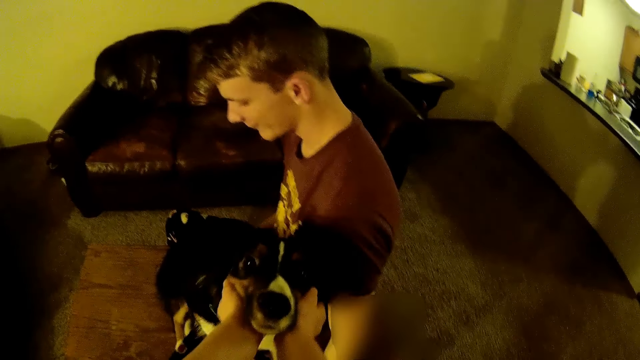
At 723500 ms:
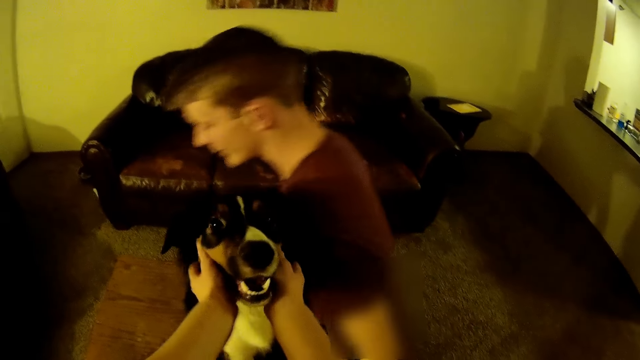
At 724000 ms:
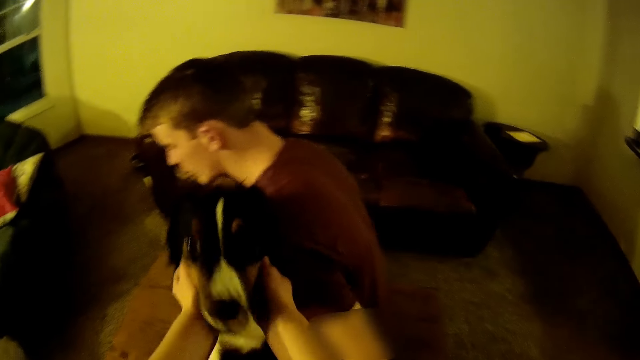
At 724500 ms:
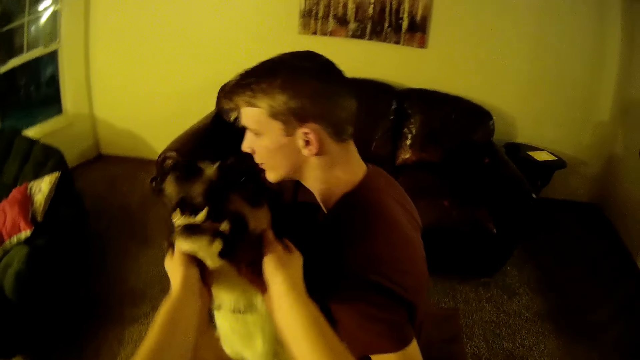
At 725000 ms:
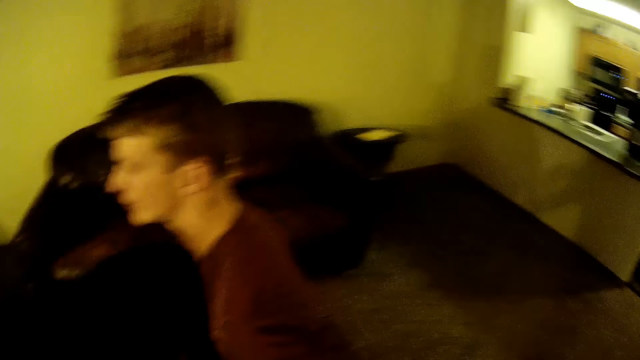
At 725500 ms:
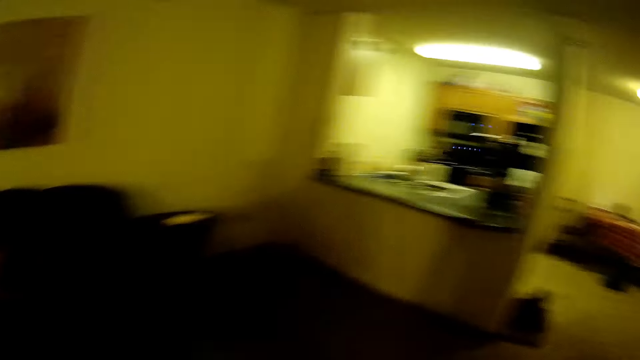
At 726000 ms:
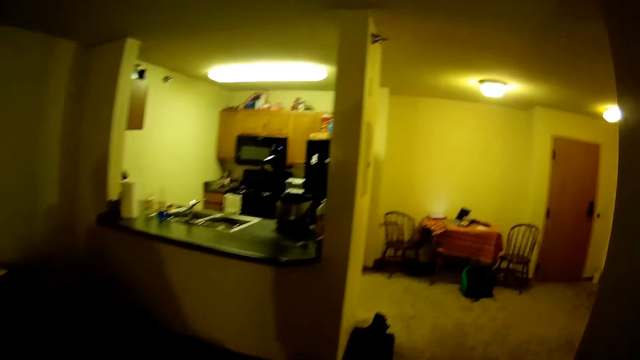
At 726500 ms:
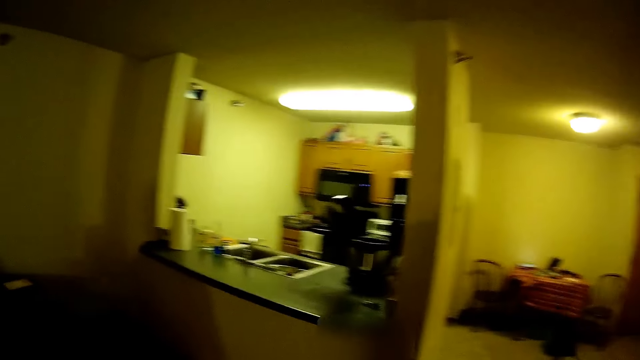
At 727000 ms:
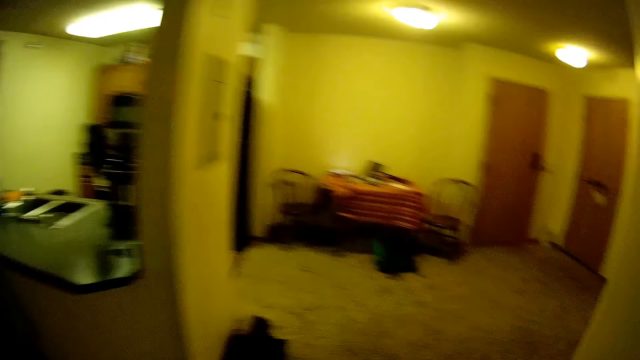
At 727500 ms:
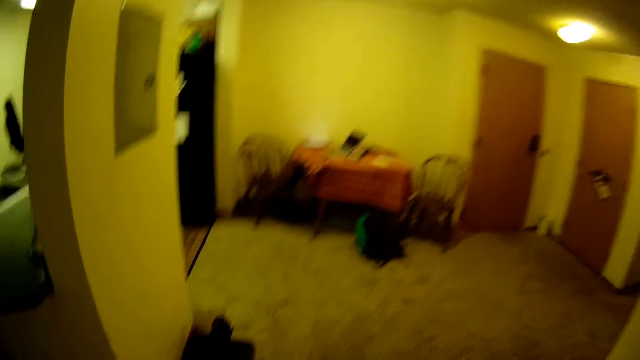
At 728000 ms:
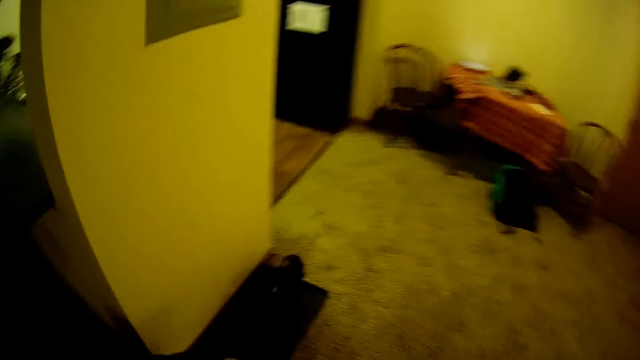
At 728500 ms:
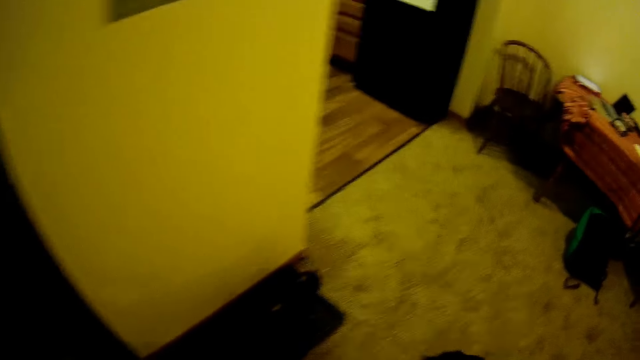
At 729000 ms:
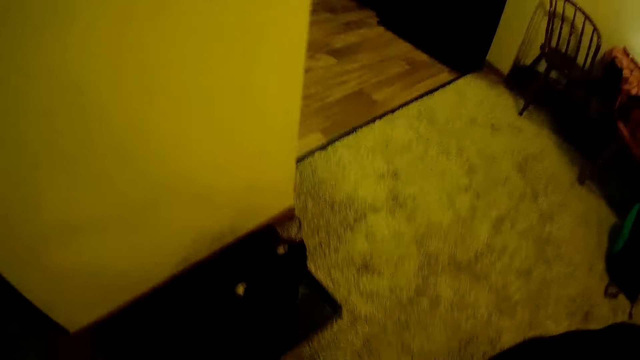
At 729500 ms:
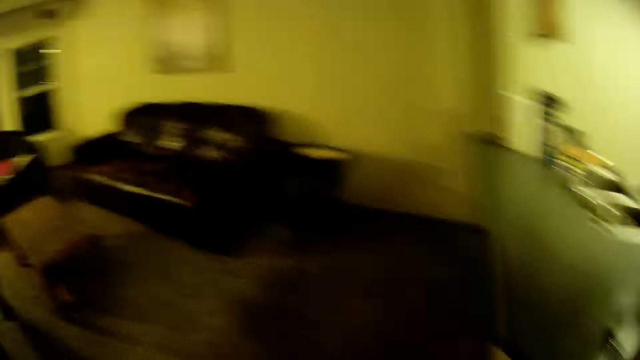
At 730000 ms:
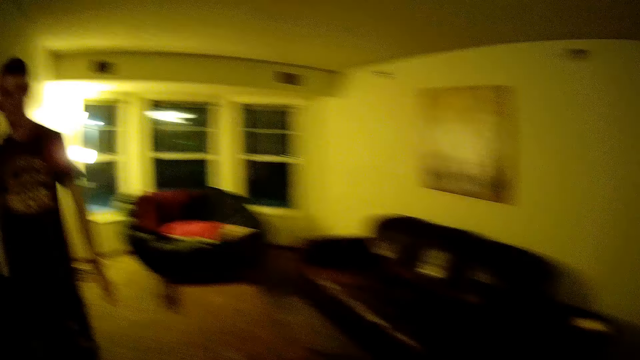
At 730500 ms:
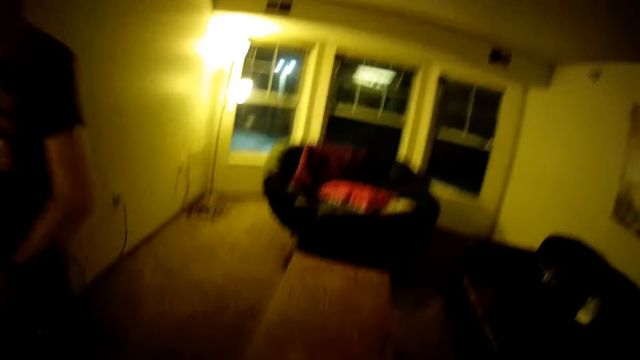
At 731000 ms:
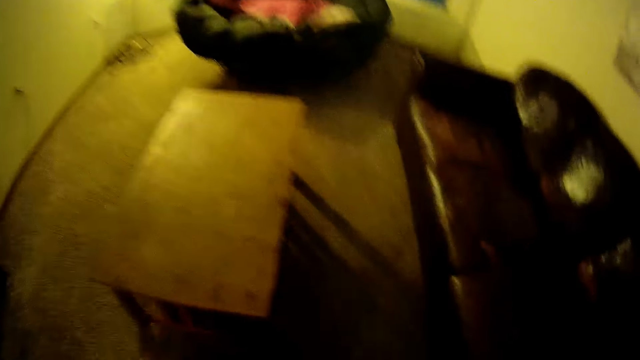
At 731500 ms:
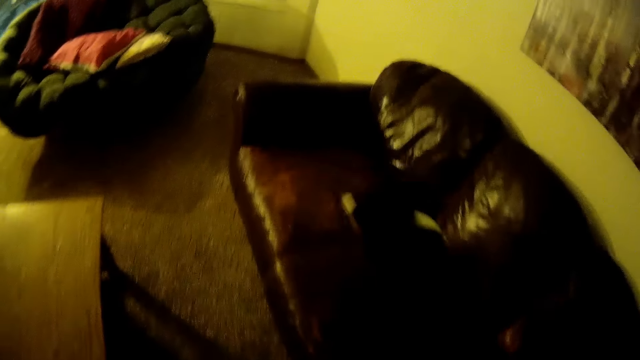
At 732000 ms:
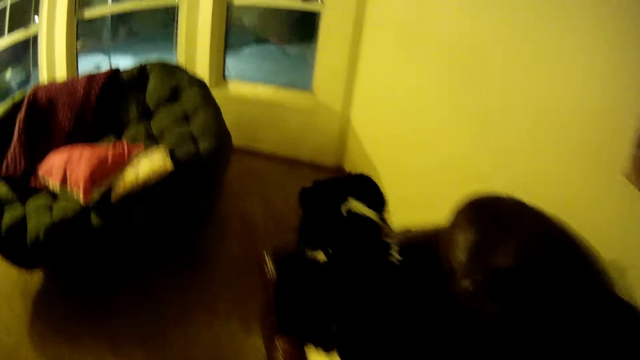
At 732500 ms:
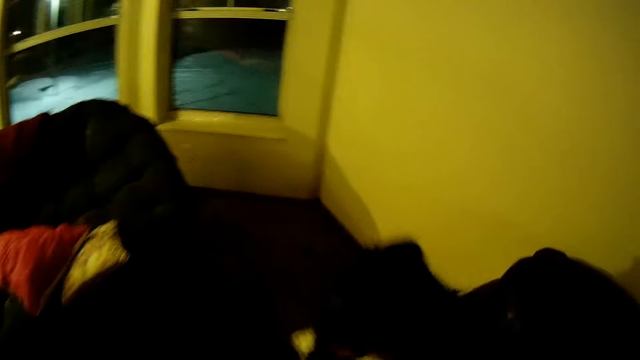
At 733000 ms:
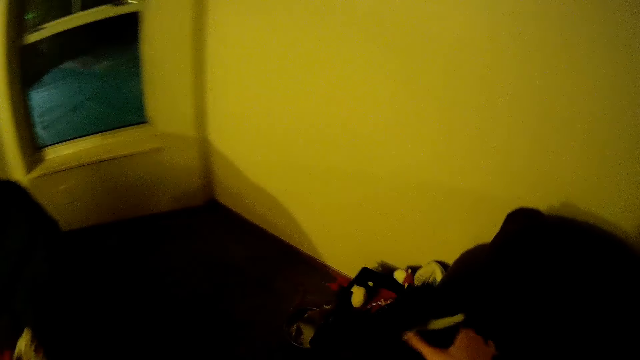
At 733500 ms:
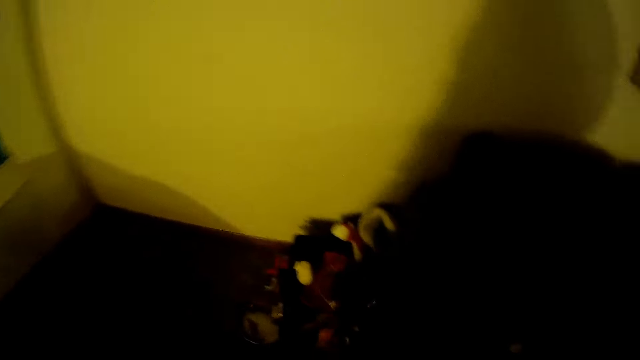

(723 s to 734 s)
The camera wearer walks towards the kitchen. A man walks past the camera wearer in the house.

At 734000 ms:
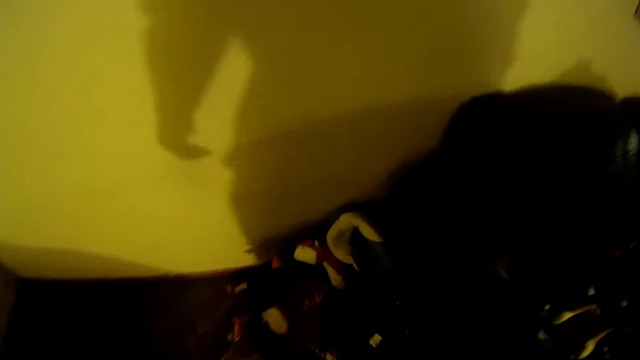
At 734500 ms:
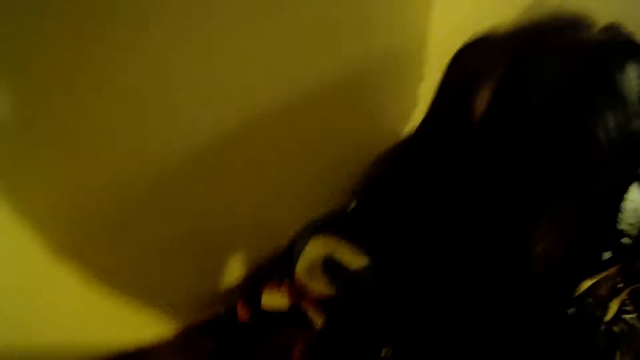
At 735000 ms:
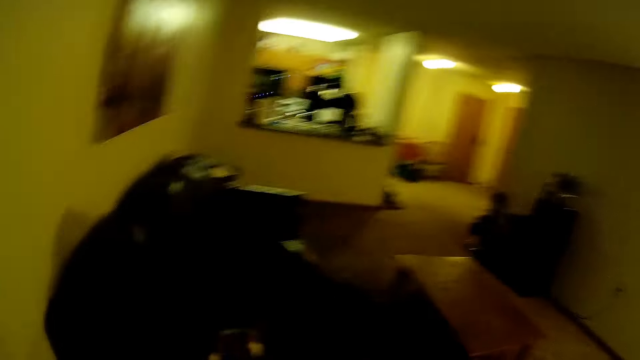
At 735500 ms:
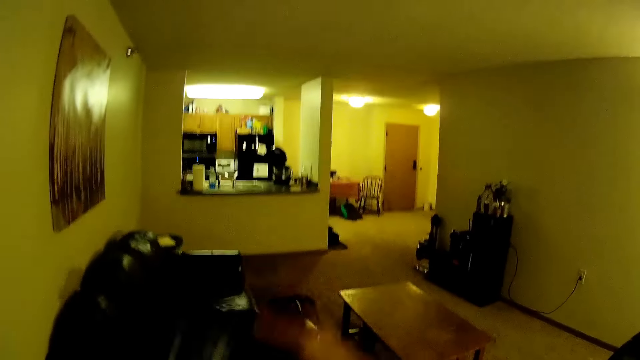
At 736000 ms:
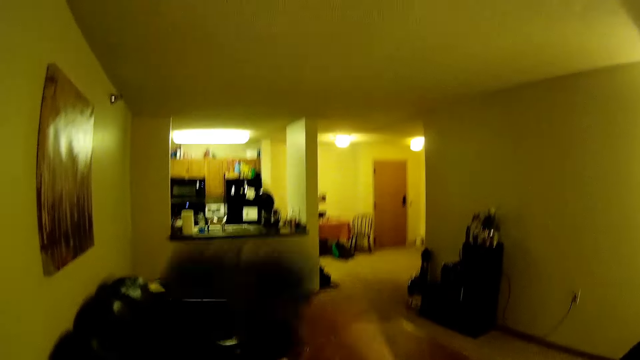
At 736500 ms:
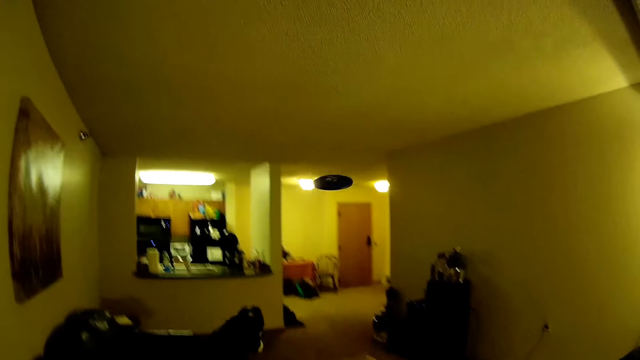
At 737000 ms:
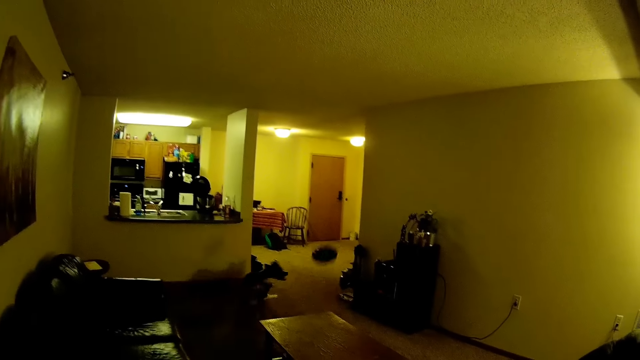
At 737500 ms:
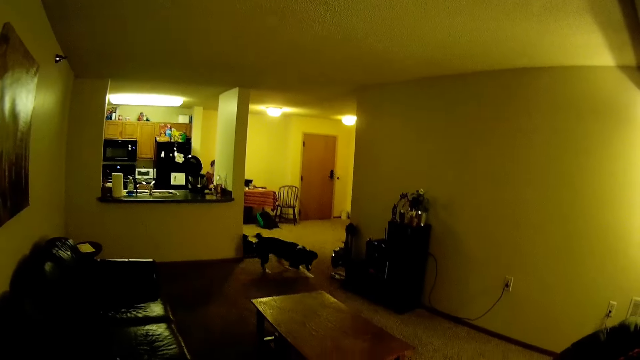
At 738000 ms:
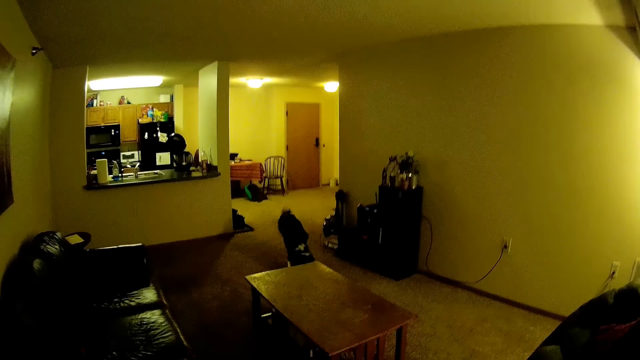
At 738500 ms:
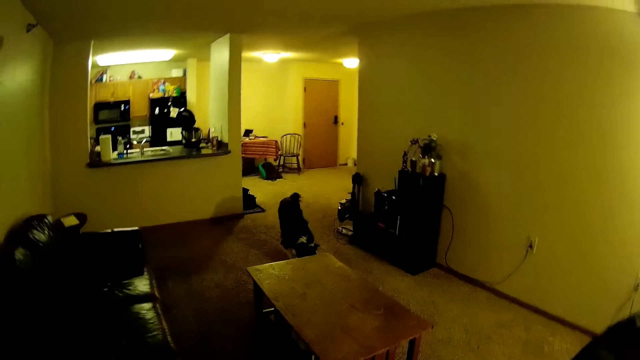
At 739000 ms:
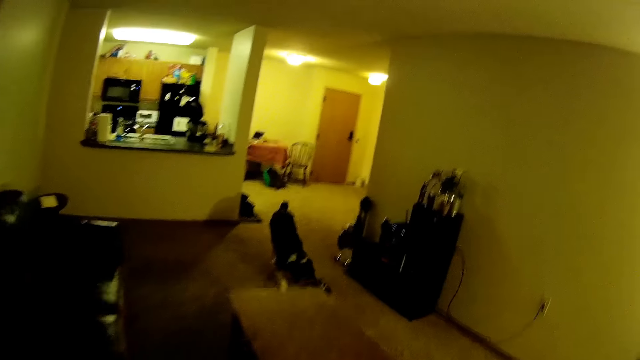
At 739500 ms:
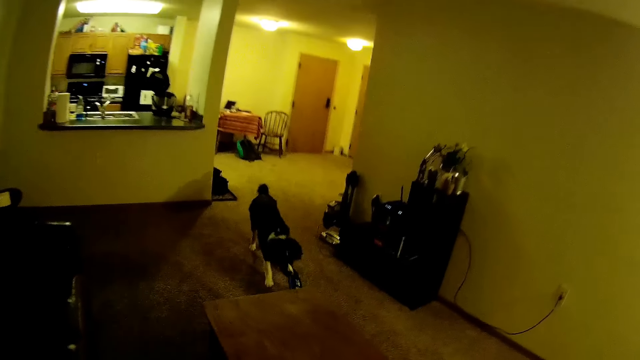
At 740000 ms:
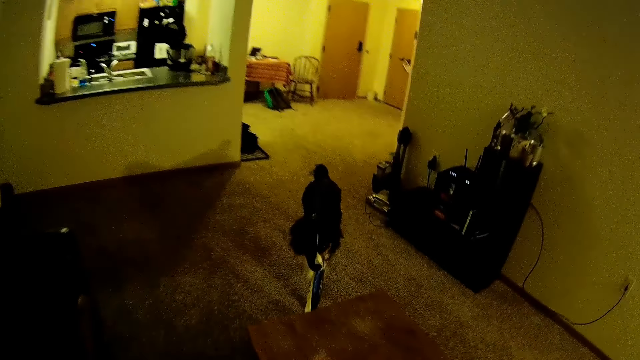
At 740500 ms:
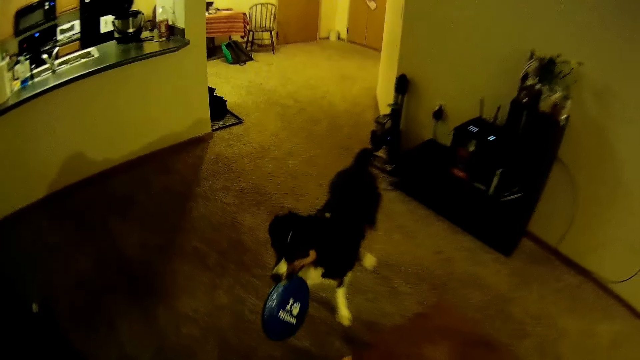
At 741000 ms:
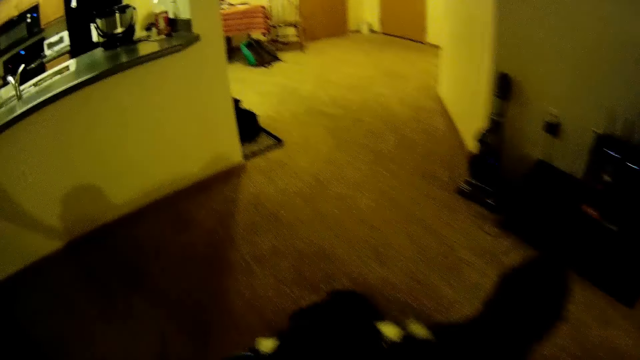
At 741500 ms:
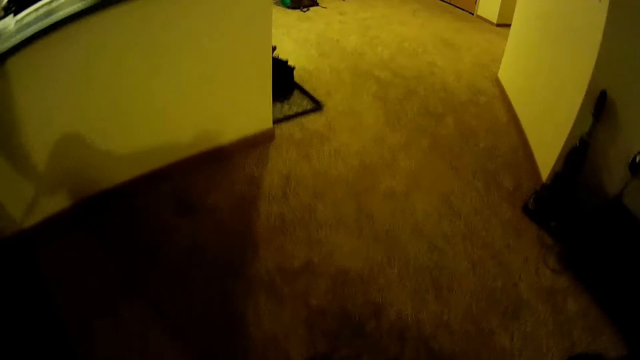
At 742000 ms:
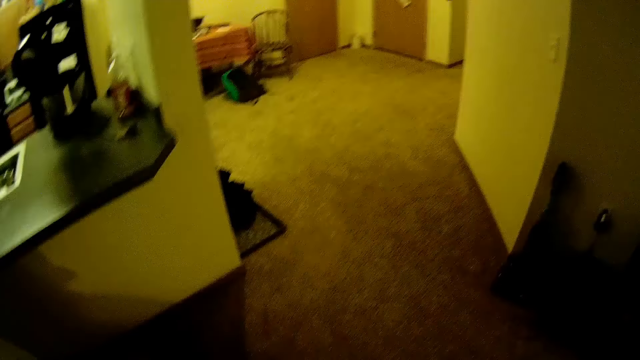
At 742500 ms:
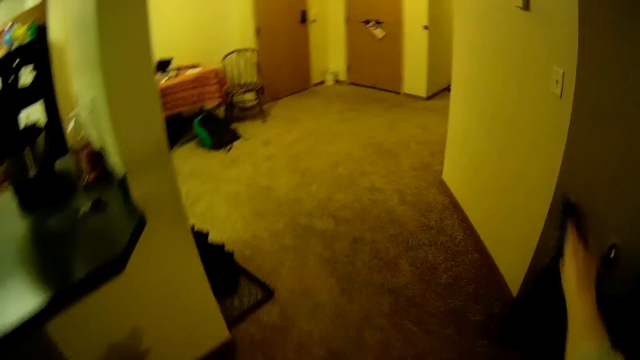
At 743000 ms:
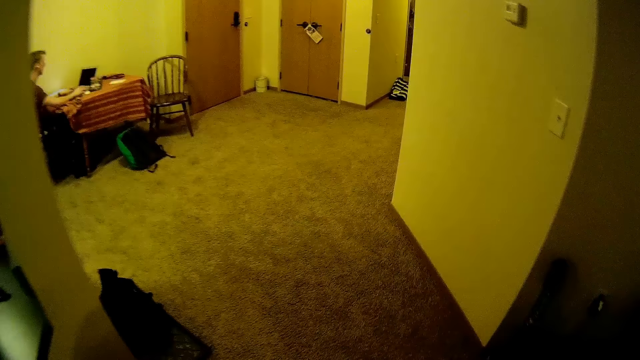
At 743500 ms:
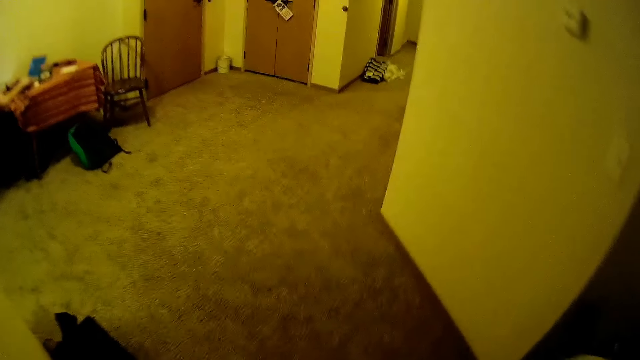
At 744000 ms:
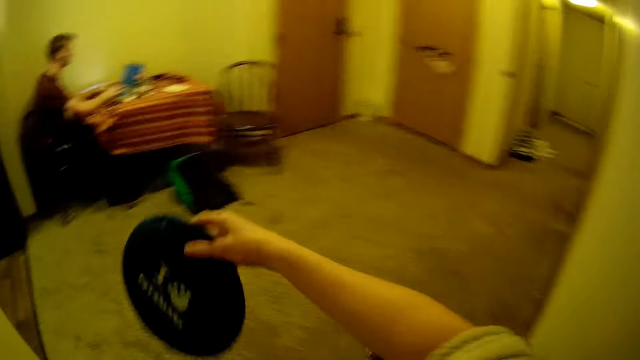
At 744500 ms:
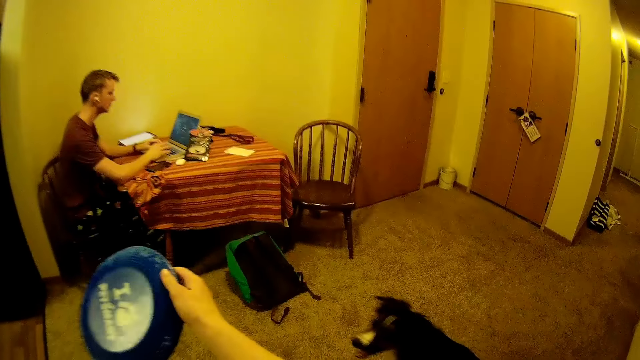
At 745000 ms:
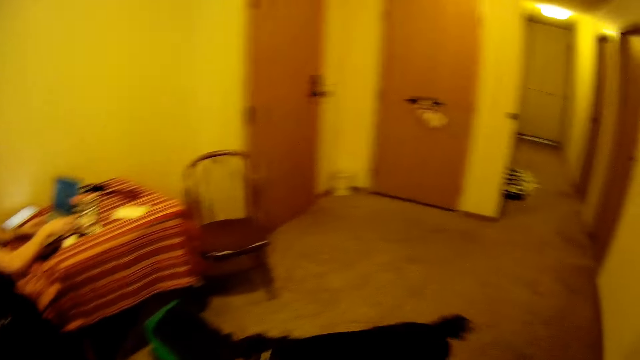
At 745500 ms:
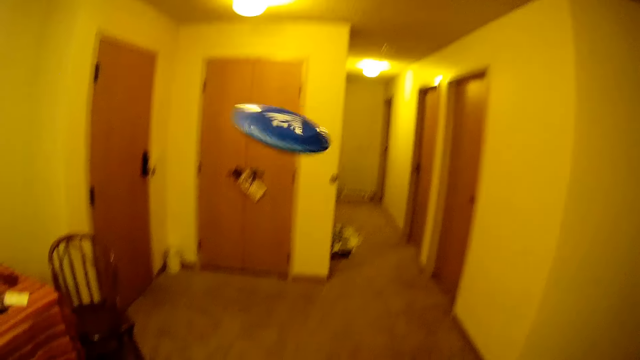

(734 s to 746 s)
The camera wearer plays a fetch game with the dog. He throws the lid. He moves his hand. A man operates a laptop on a table with both hands.
